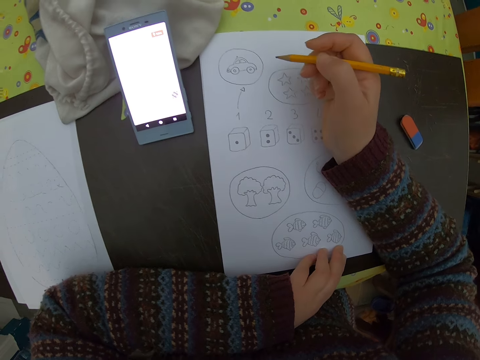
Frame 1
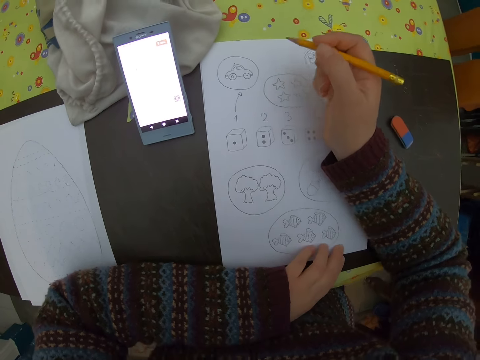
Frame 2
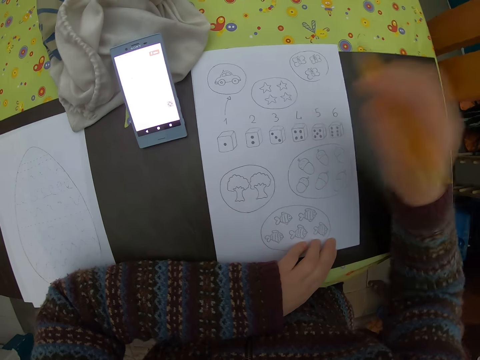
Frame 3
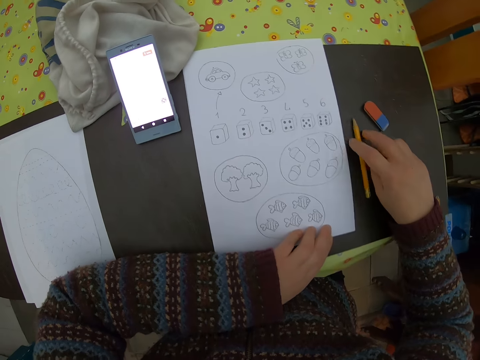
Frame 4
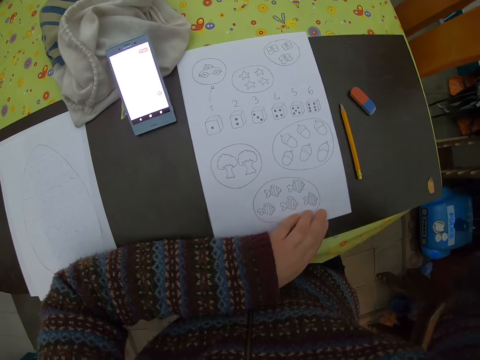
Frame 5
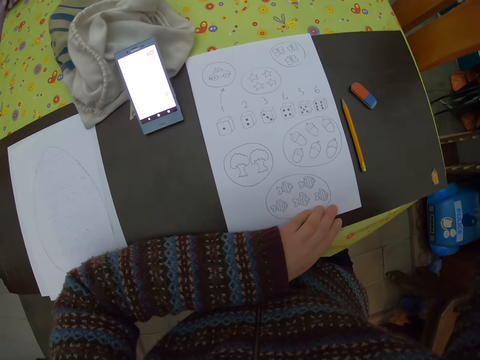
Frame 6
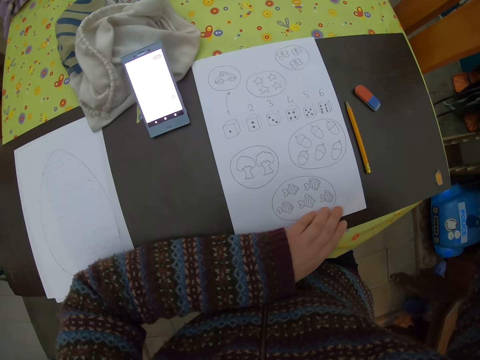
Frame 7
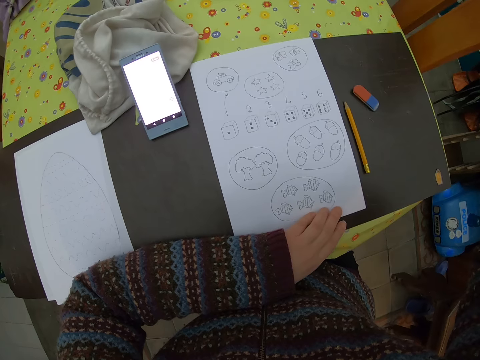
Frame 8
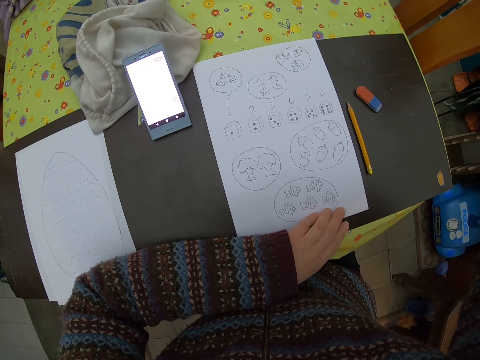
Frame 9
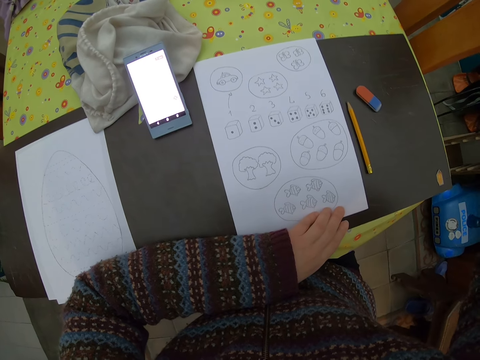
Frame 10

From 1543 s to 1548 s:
The camera wearer drops the pencil in her right hand on the table. She raises her right hand.
